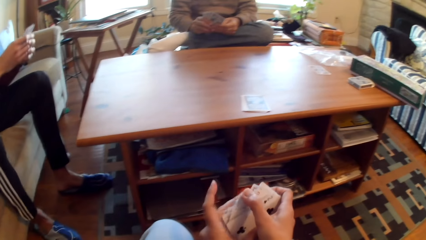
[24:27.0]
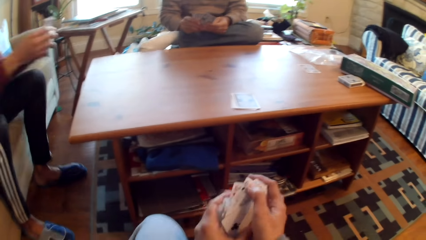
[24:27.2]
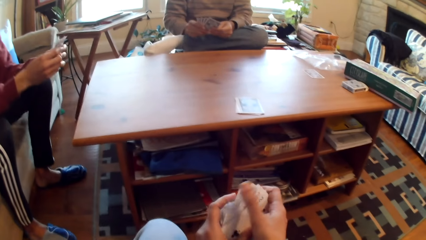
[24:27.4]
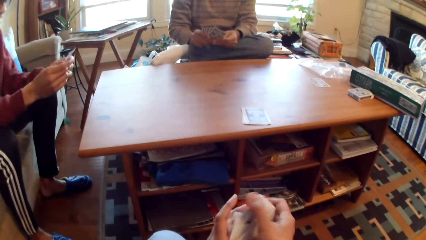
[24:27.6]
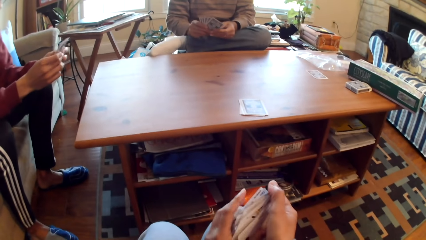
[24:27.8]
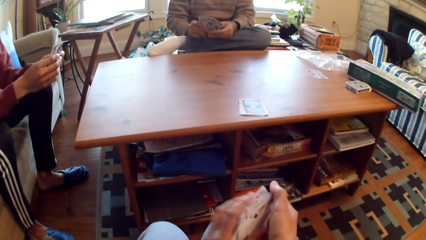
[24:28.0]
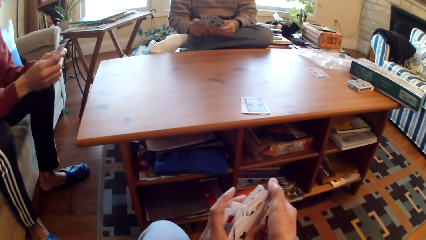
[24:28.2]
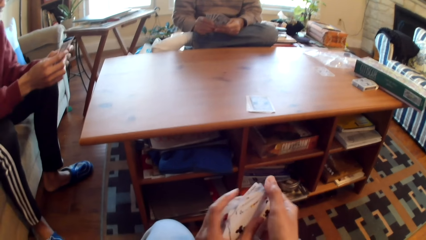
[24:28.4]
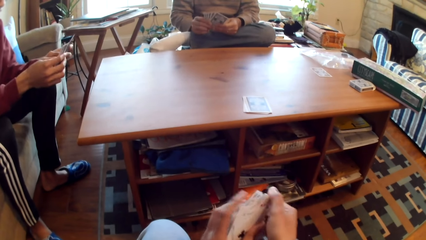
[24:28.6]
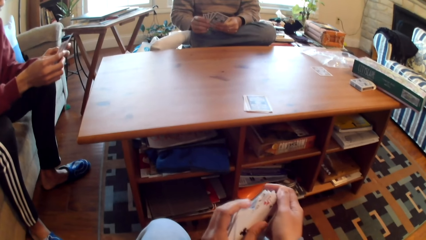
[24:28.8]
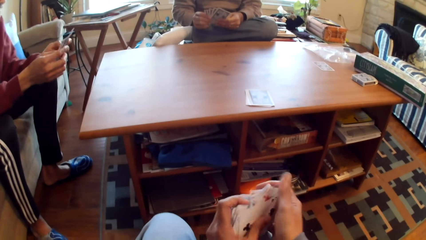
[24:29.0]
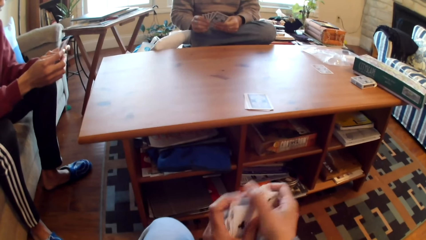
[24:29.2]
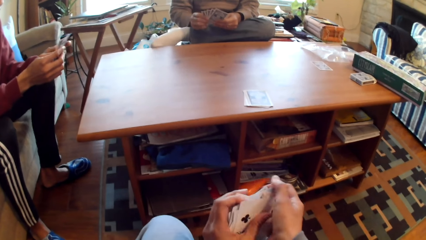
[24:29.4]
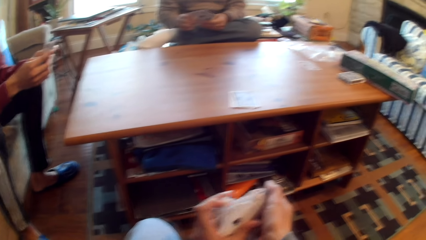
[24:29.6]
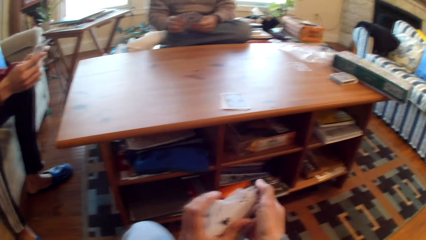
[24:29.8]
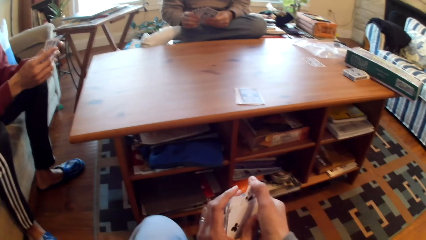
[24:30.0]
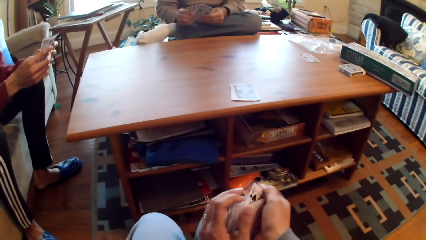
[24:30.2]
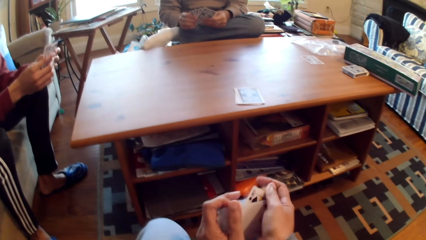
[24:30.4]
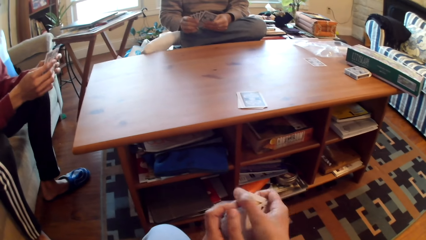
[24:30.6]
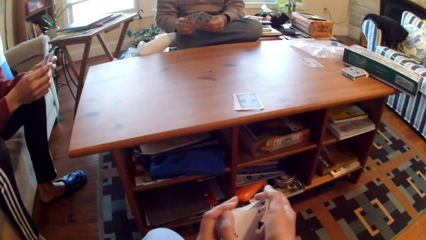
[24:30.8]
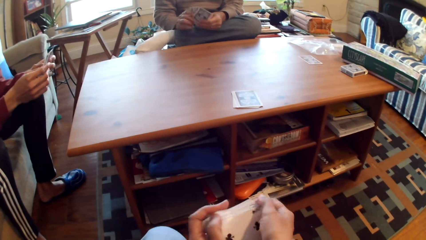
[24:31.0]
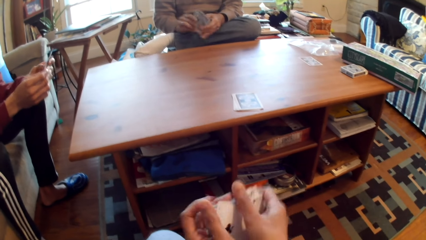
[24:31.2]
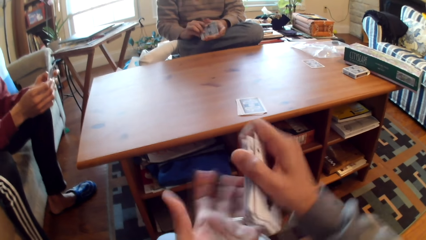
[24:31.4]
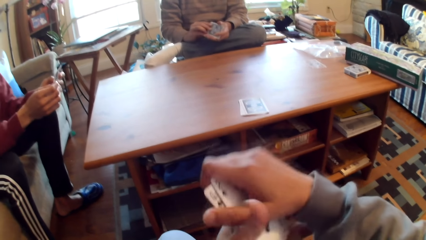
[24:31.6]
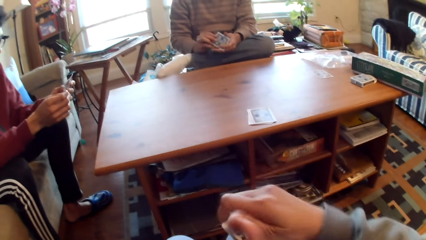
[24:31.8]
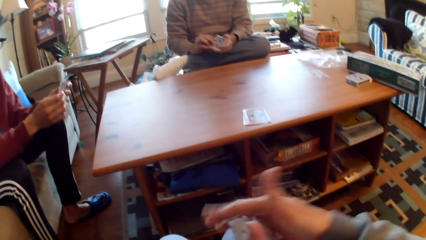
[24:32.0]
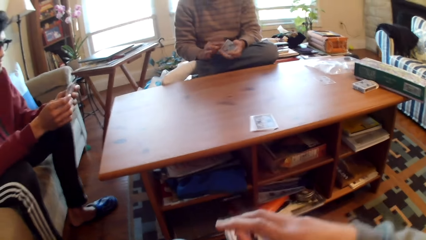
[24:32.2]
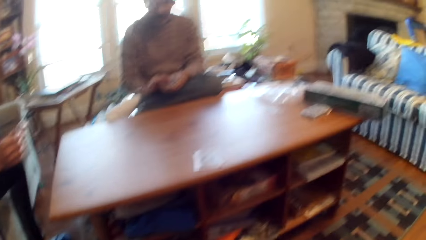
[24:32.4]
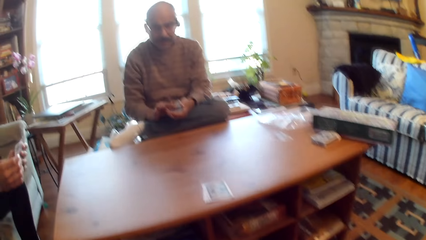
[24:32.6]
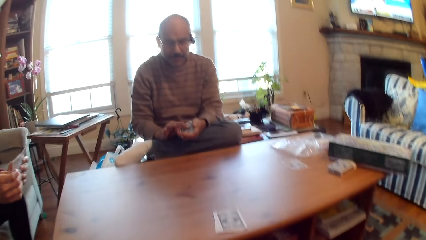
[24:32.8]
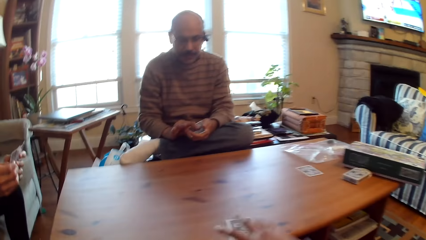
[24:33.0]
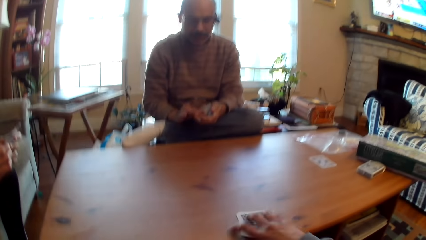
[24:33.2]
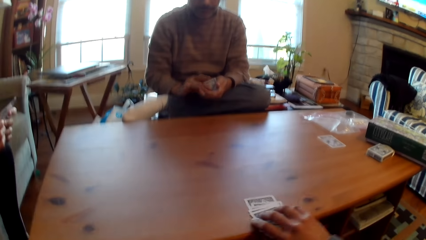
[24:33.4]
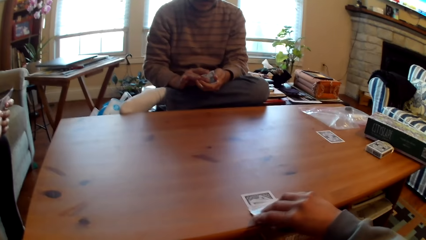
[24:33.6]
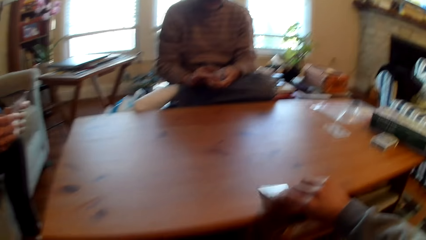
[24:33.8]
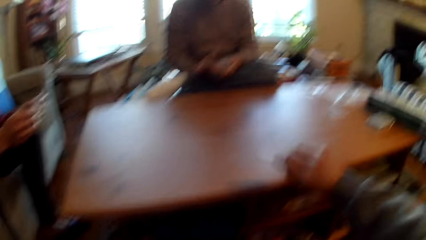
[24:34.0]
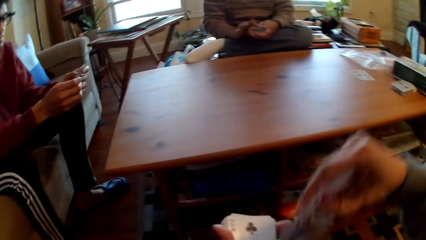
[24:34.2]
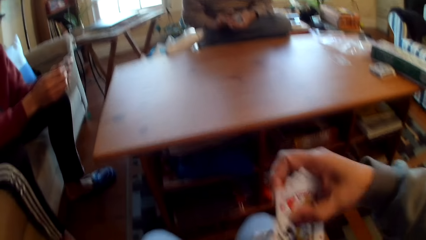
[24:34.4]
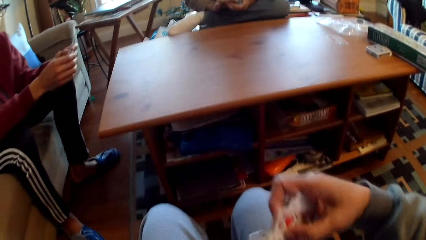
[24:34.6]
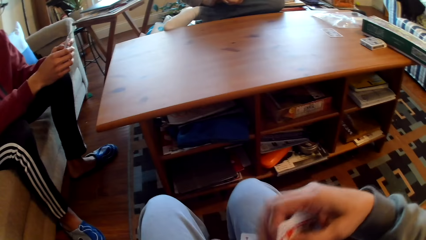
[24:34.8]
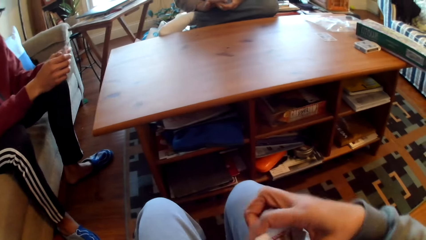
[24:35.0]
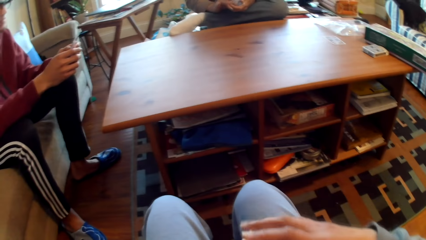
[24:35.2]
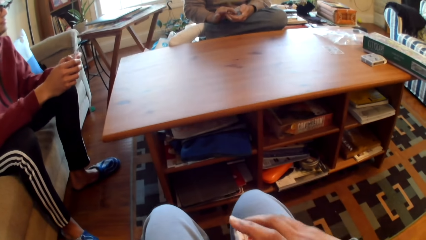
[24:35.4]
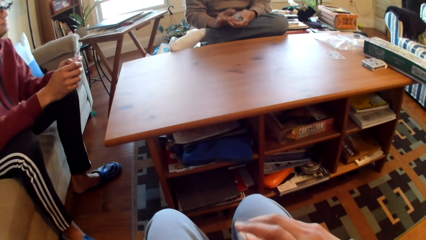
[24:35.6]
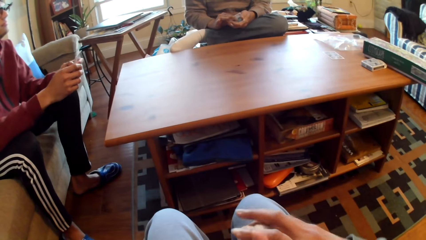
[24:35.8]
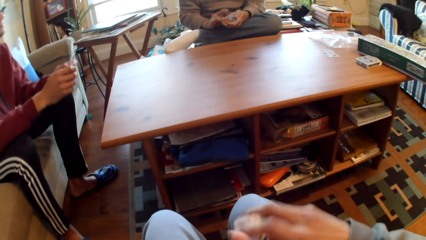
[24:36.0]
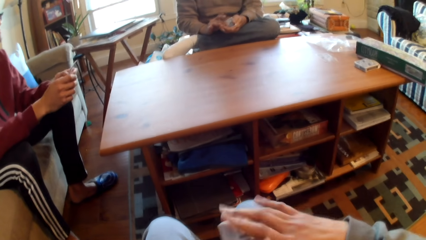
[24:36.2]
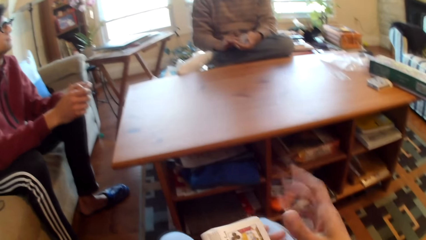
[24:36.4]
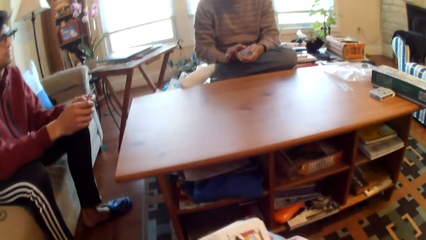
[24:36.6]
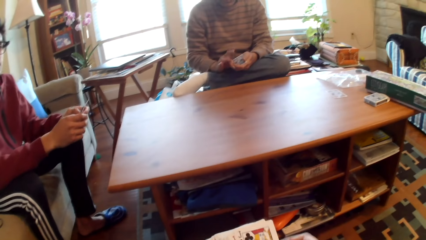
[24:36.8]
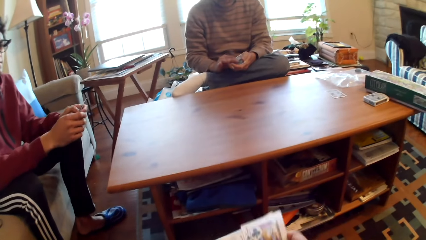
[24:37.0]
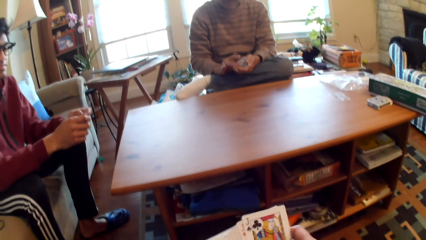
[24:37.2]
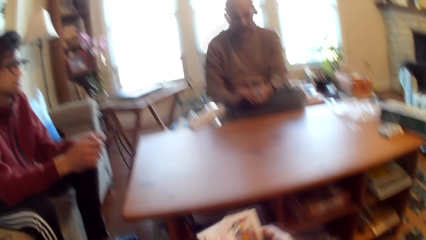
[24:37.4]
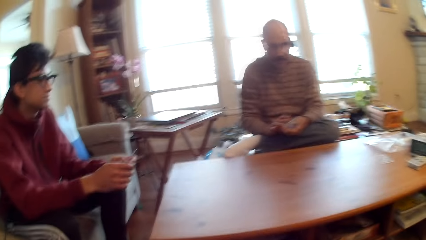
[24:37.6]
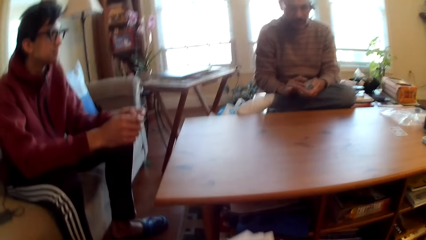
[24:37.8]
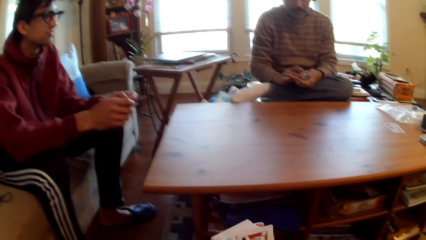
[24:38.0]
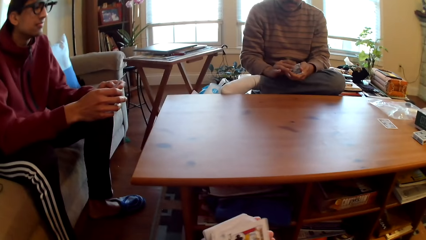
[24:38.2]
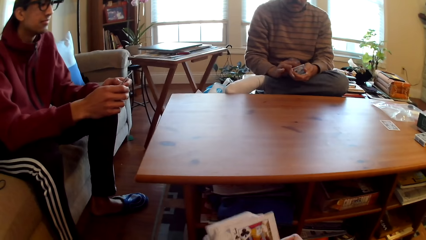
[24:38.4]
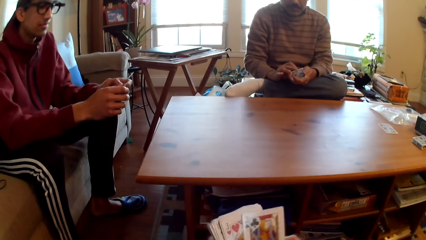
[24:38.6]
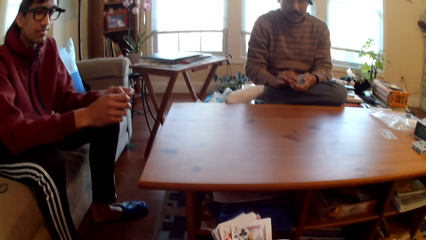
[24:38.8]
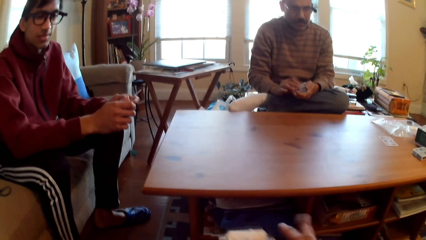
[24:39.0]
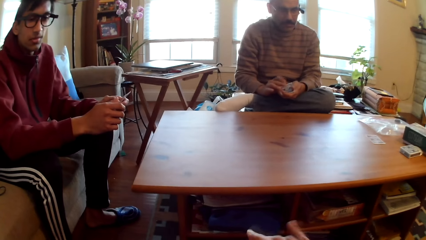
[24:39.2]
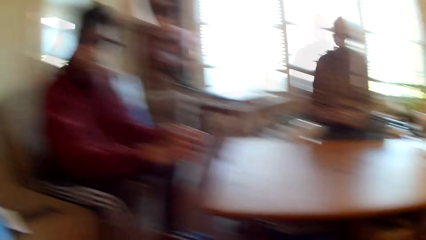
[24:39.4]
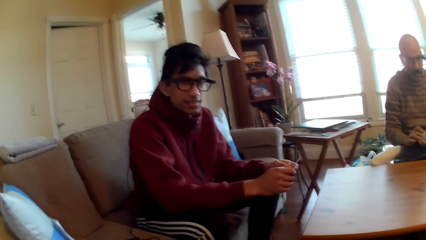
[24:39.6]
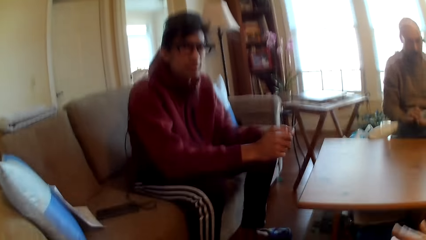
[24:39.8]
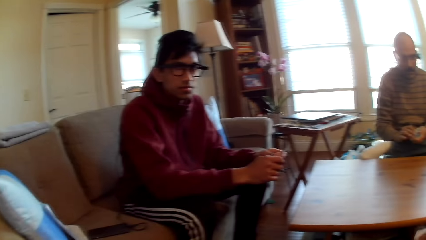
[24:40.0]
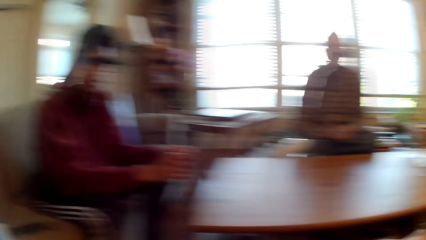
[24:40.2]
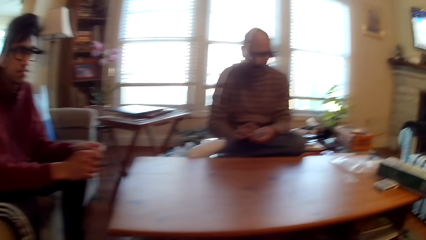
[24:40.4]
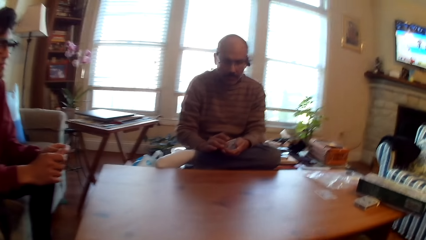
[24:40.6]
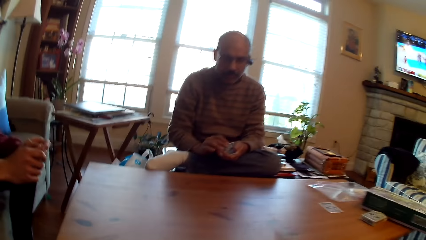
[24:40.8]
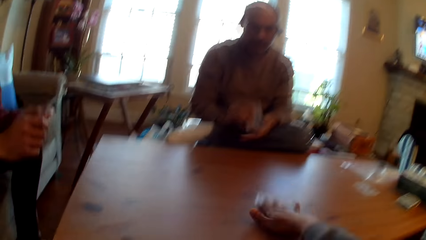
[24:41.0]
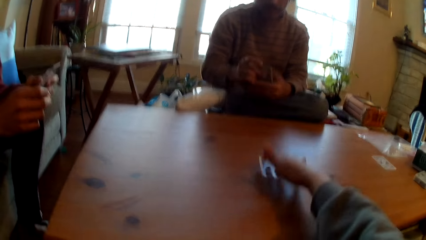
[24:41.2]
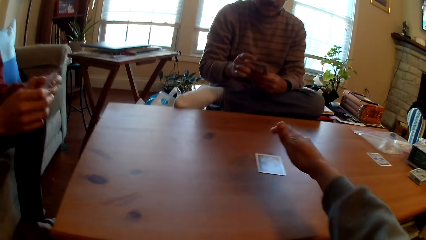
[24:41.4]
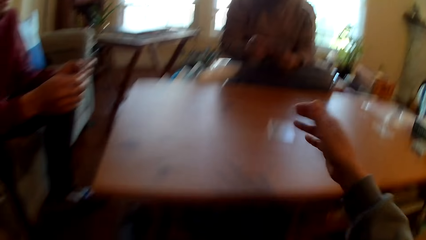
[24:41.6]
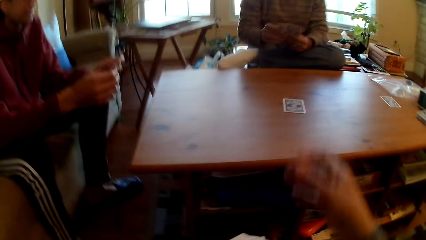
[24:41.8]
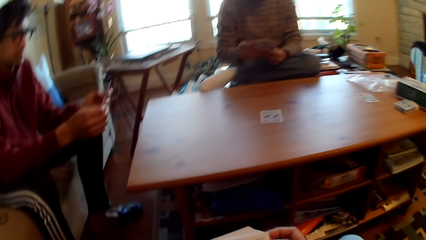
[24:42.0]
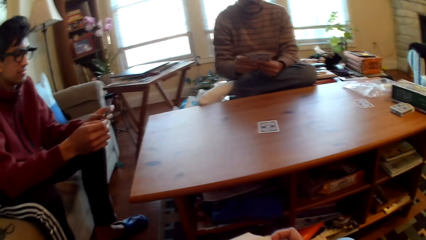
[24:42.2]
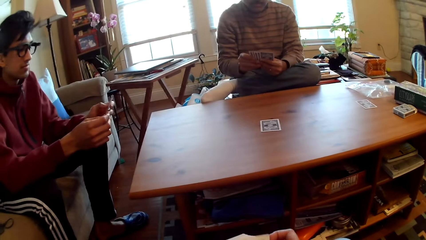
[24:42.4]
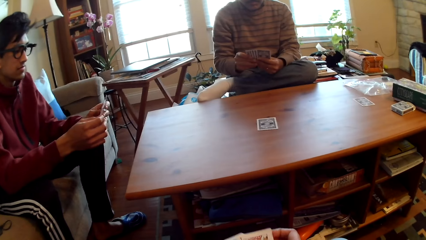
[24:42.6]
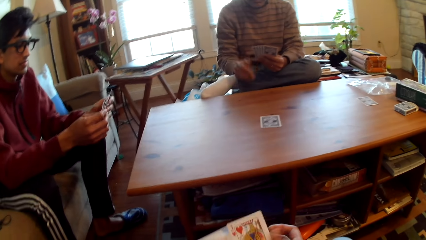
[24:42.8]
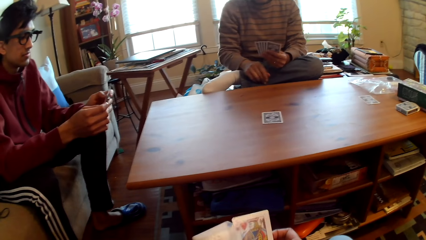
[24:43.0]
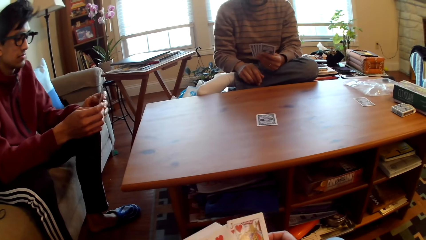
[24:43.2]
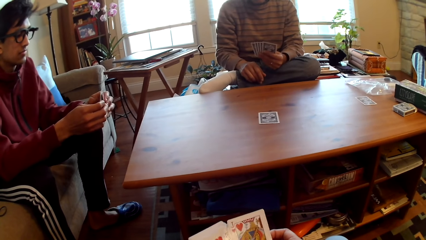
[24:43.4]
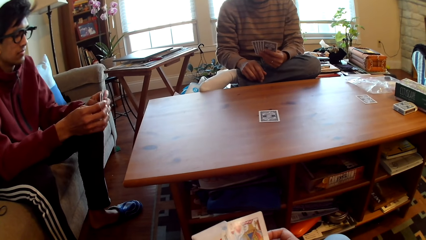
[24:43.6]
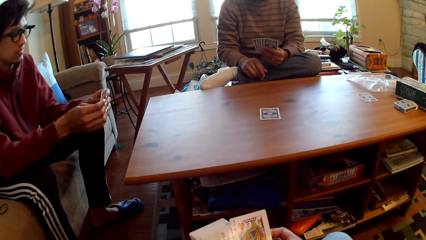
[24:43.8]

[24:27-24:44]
A person selects cards. Another person selects cards. The camera wearer plays poker.
